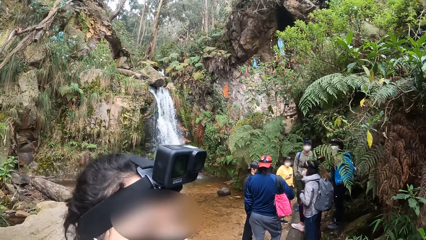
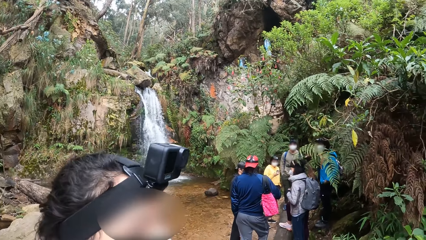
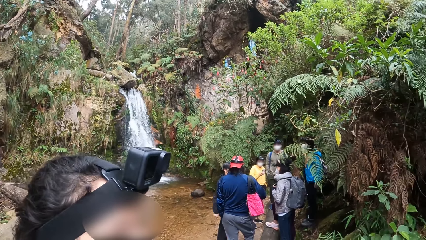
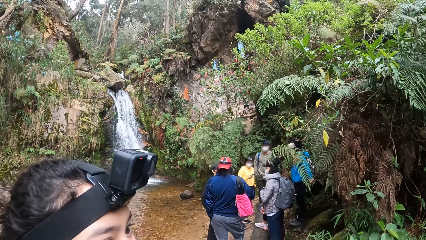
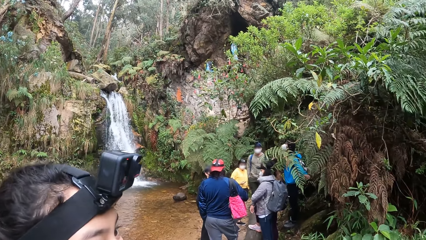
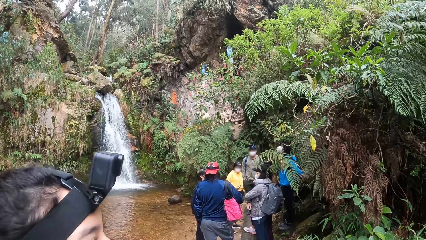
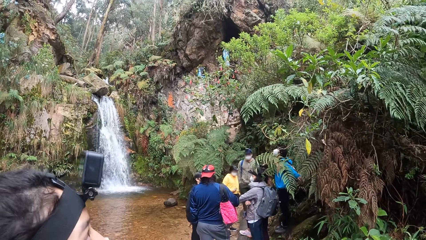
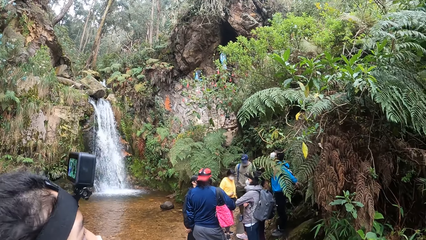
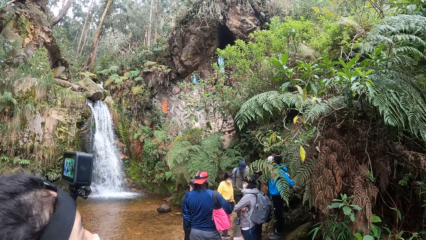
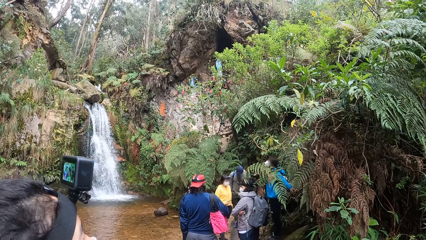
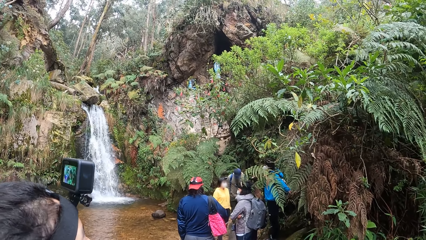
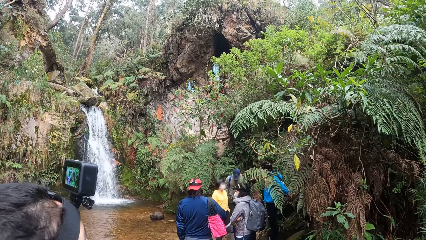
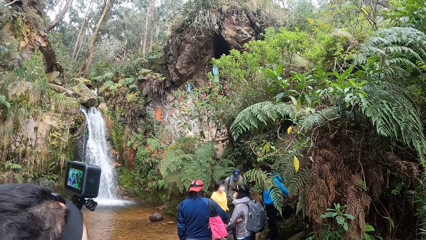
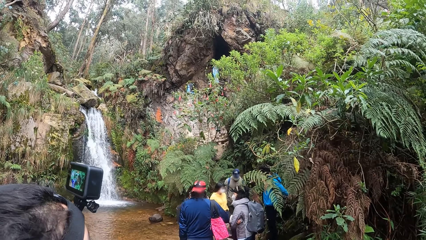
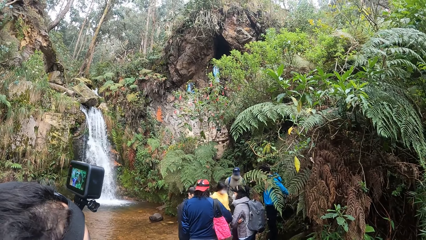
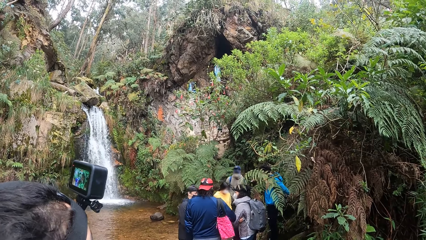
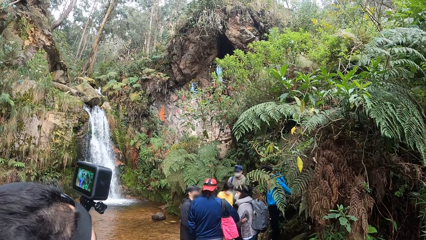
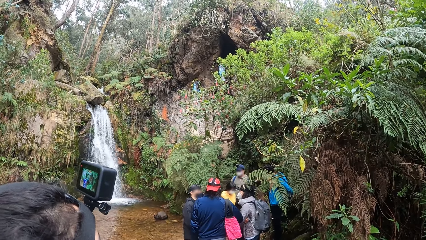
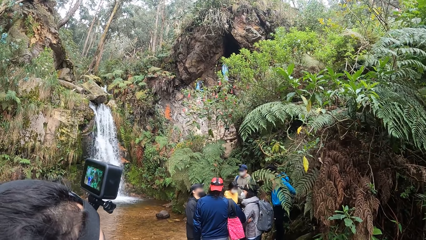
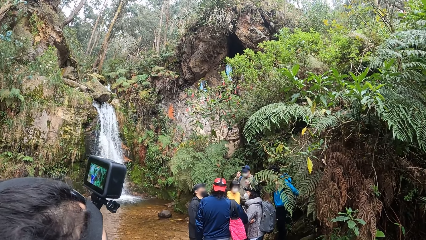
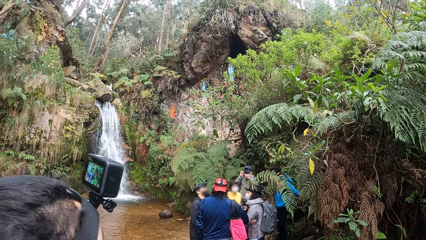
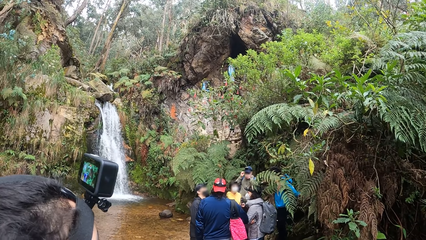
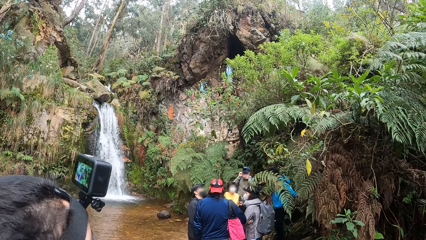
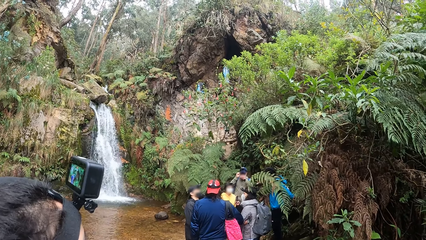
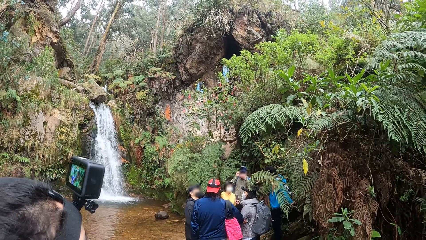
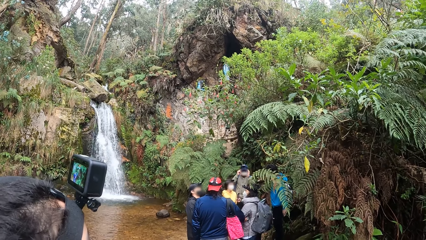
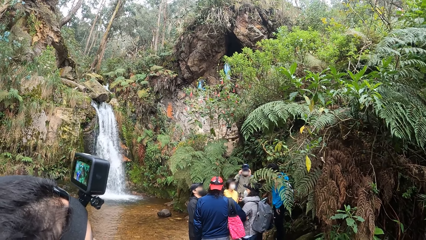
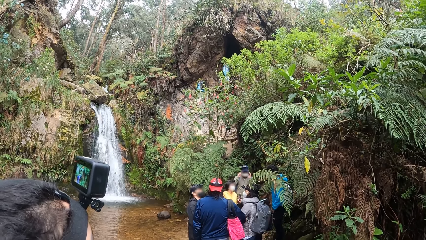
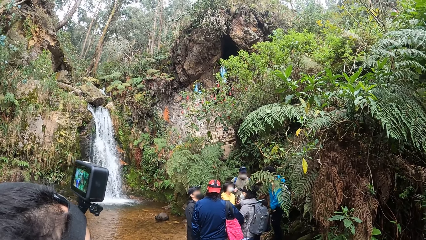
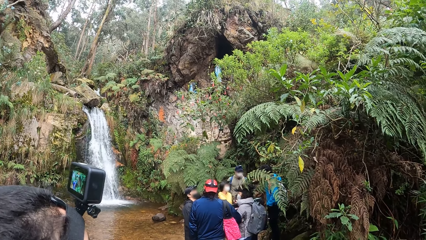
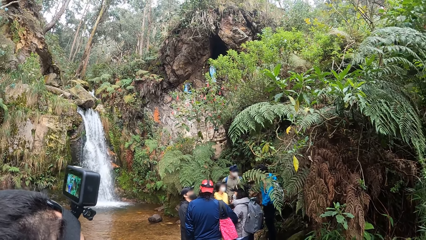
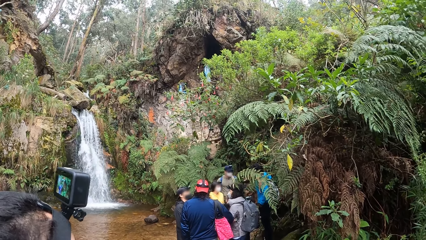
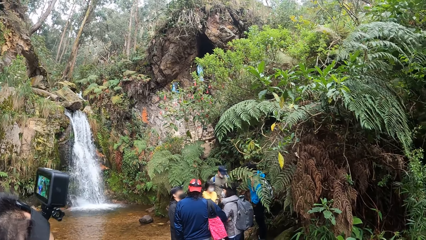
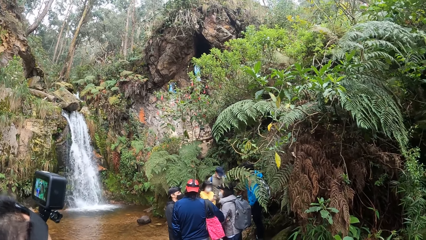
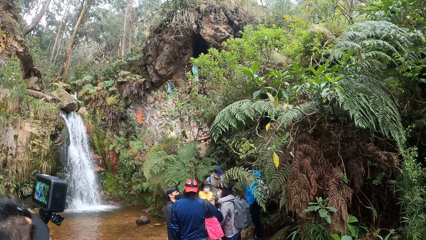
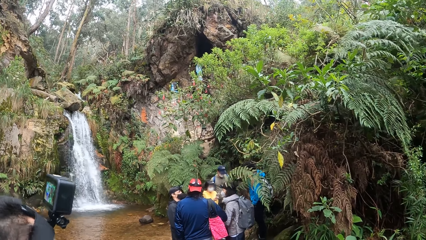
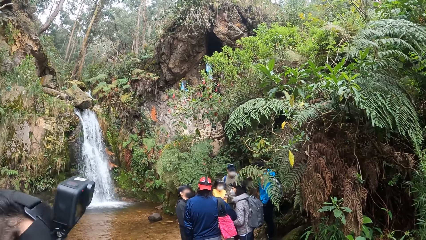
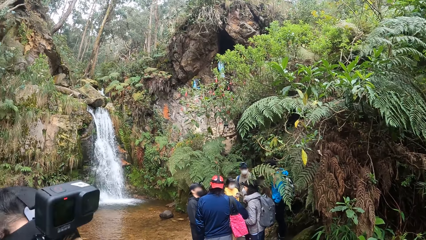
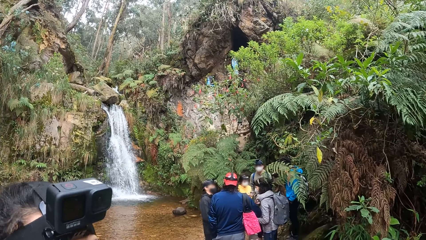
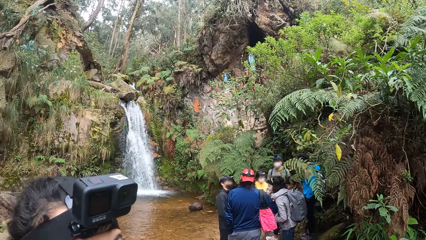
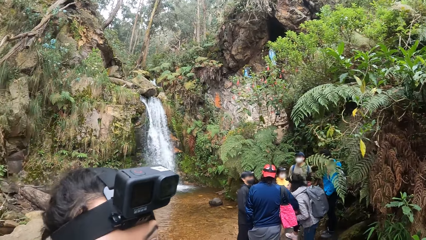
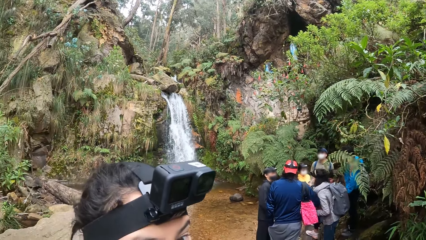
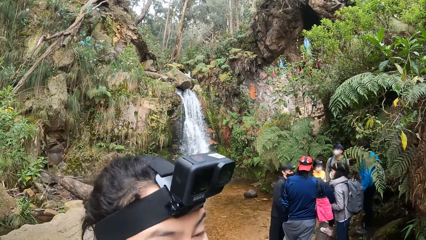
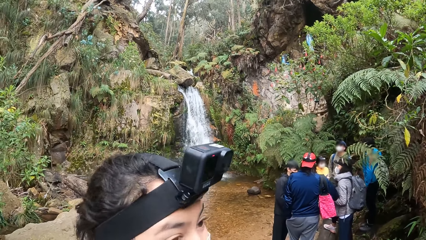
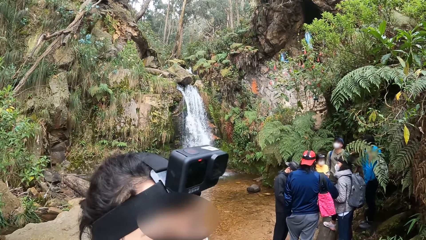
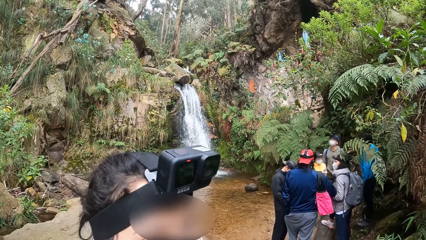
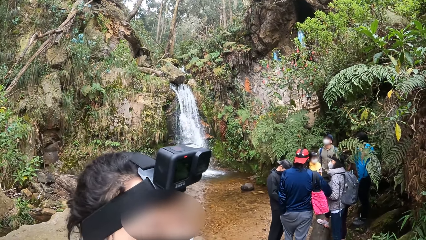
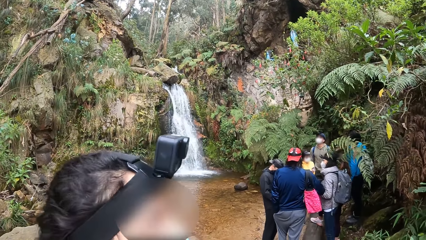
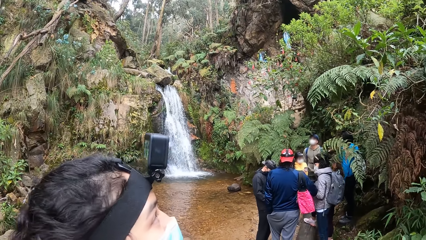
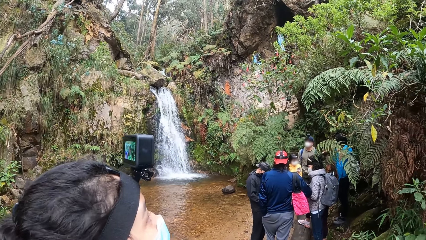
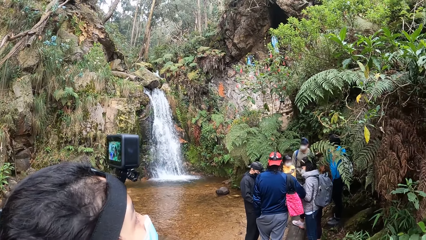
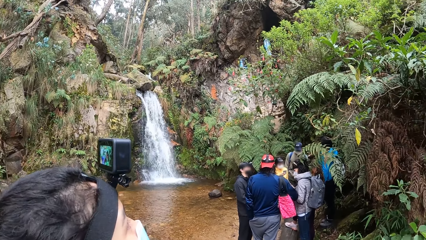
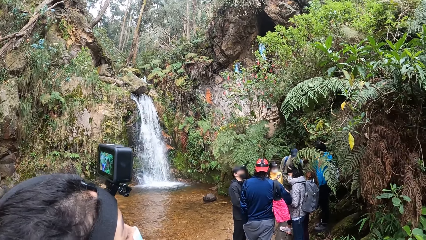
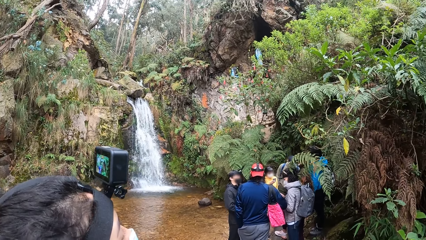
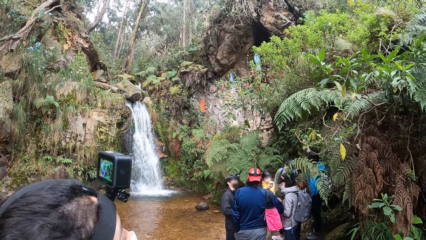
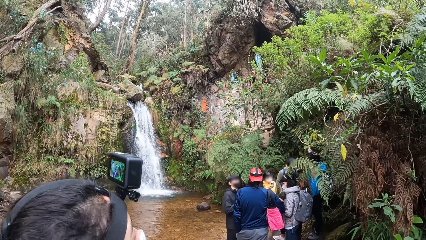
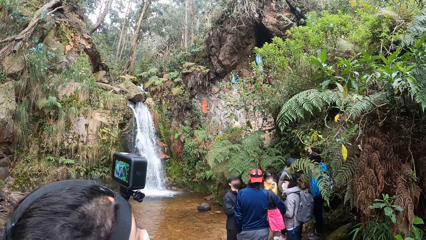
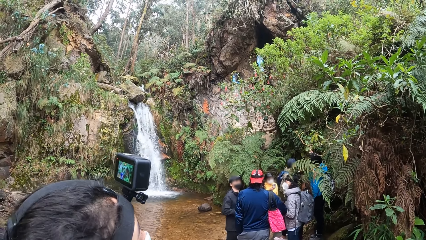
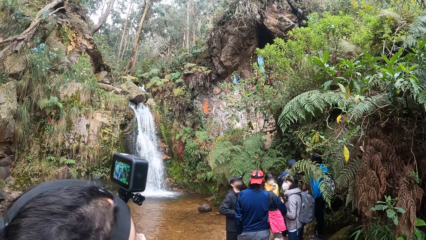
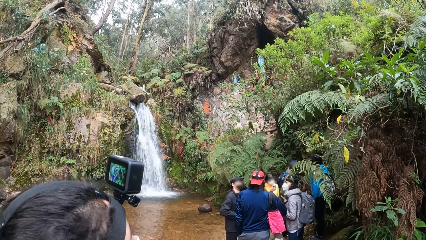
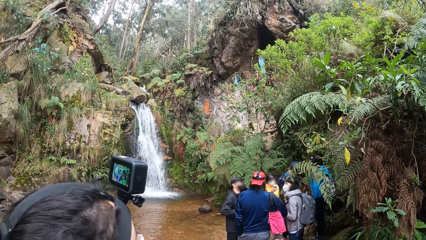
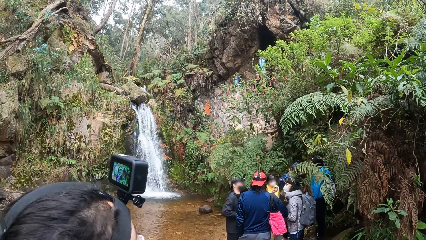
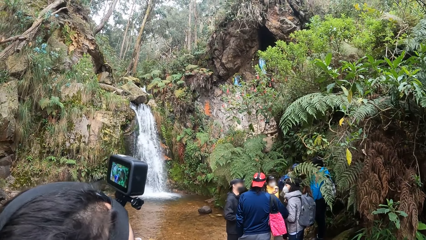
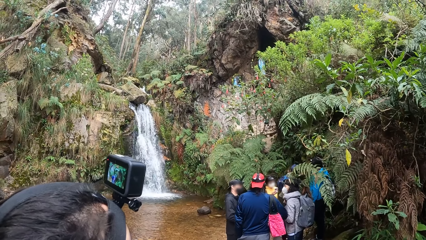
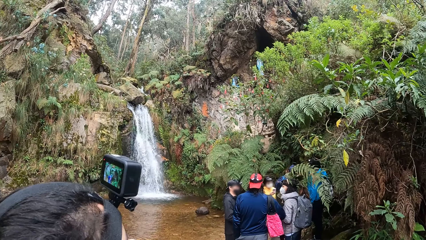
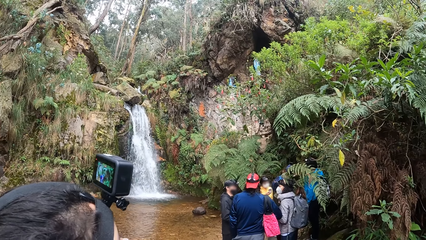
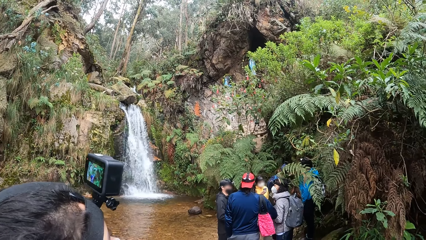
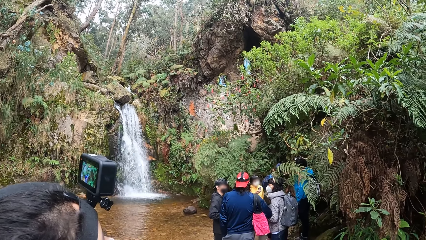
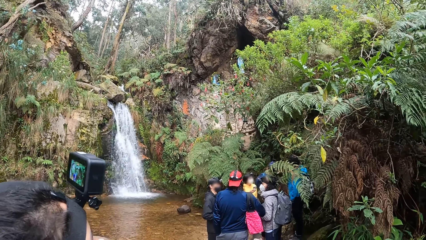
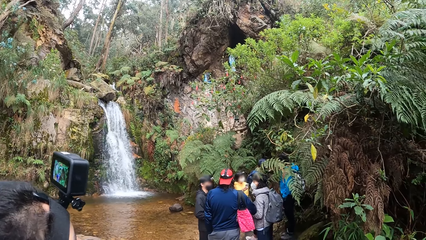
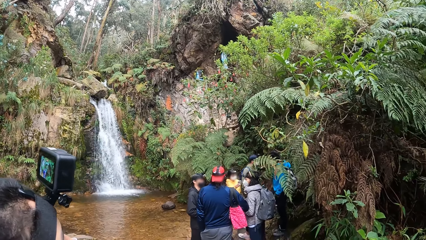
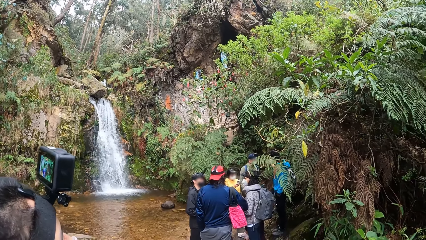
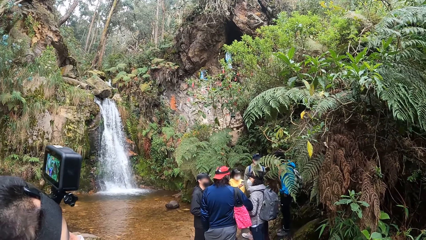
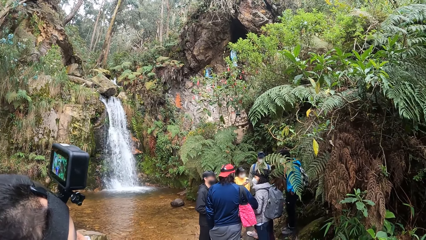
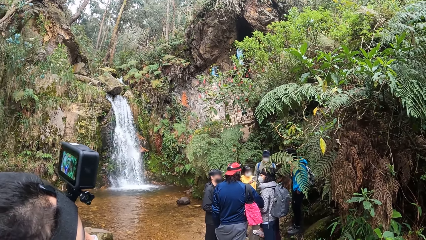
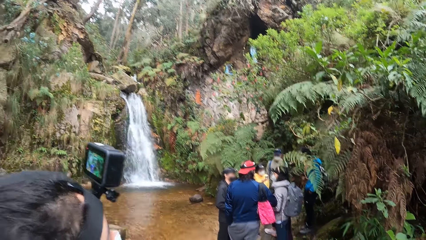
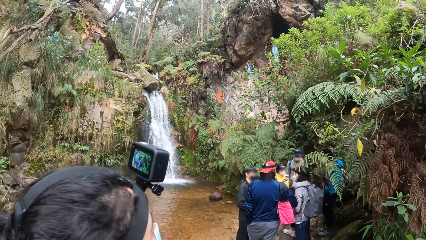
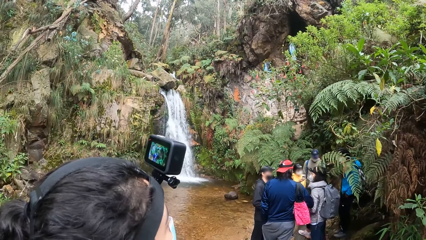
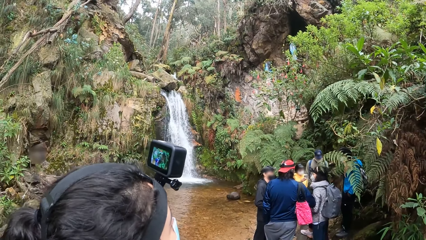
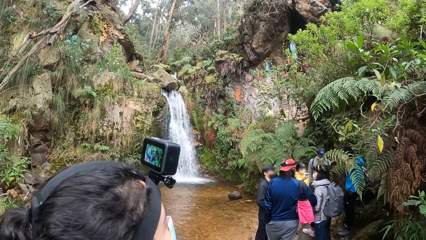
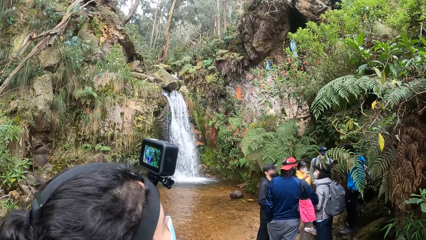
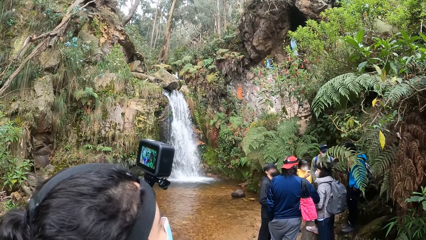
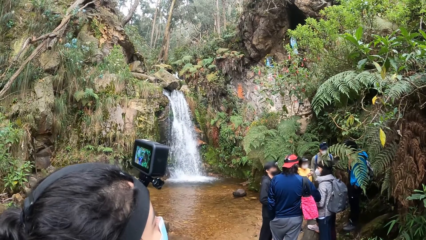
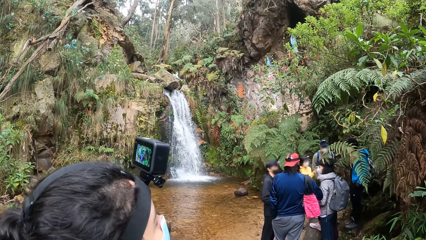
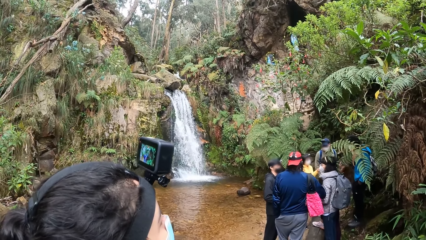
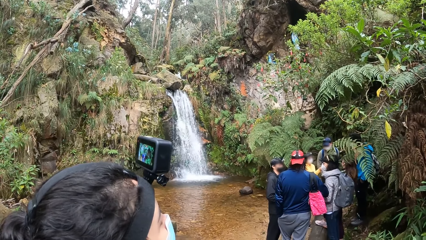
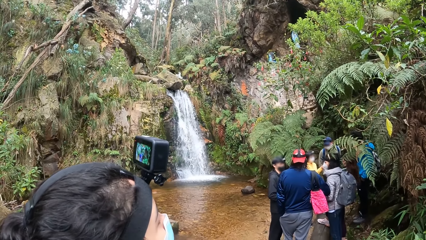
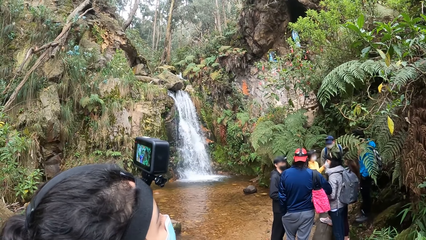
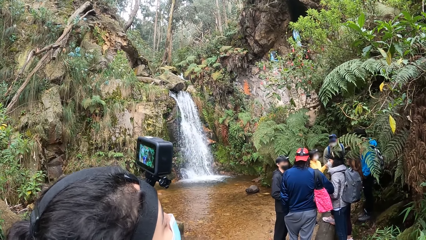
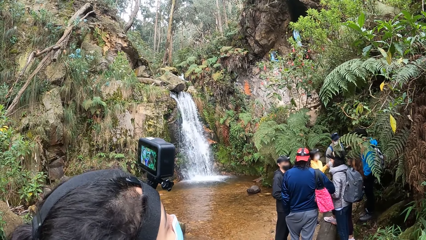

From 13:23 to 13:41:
The camera wearer looks around a waterfall. A lady looks around the waterfall. The lady interacts with the camera wearer. The lady looks around the waterfall. The camera wearer looks around the waterfall.
